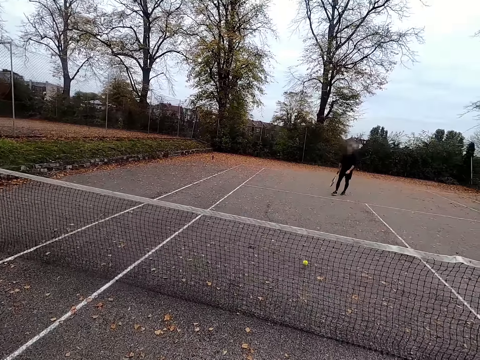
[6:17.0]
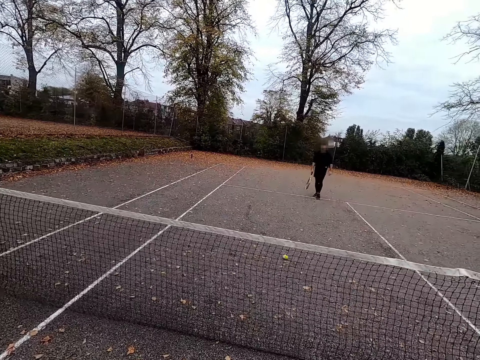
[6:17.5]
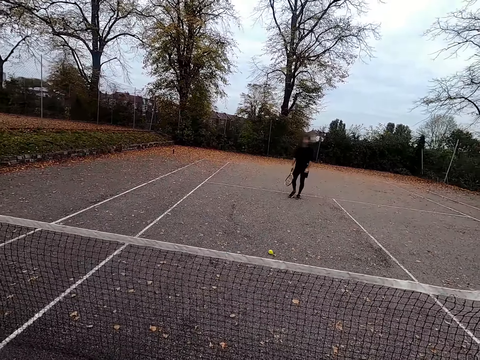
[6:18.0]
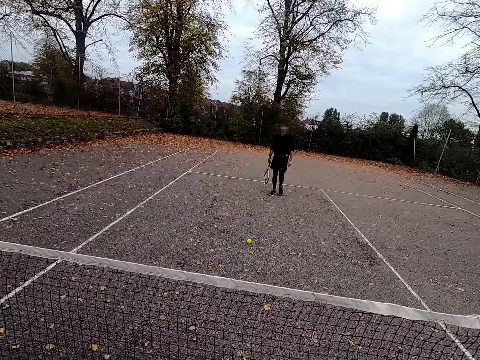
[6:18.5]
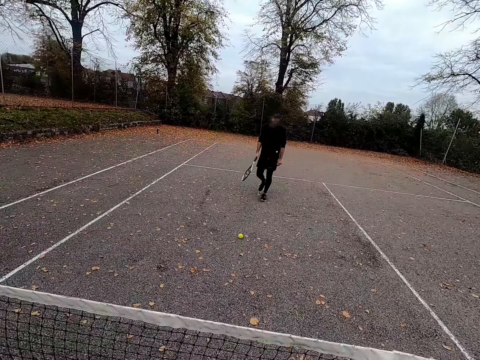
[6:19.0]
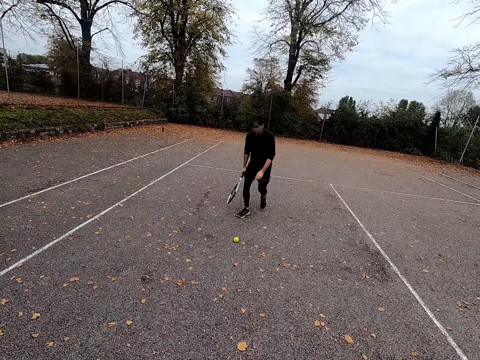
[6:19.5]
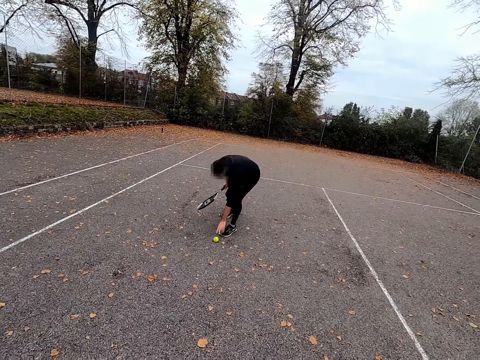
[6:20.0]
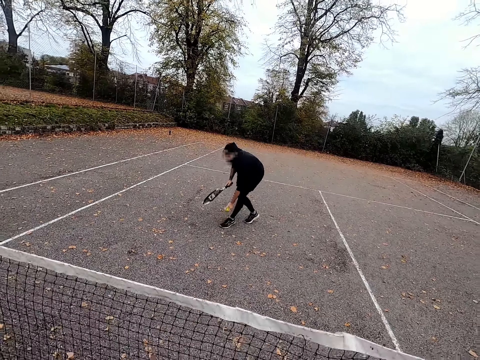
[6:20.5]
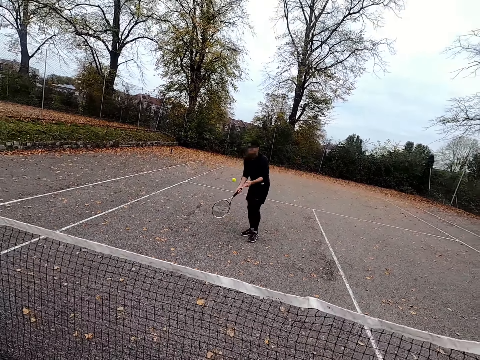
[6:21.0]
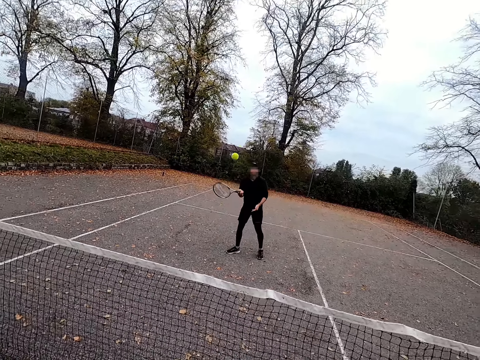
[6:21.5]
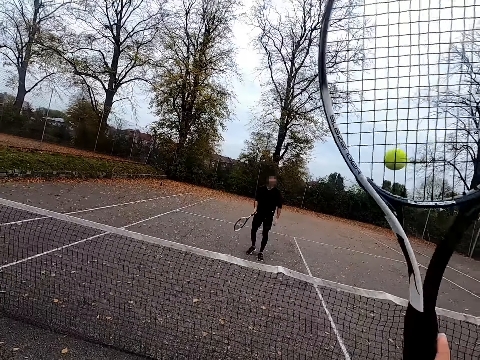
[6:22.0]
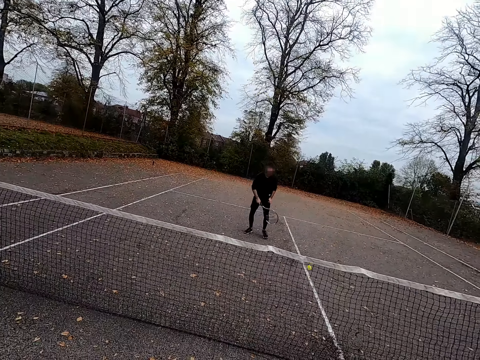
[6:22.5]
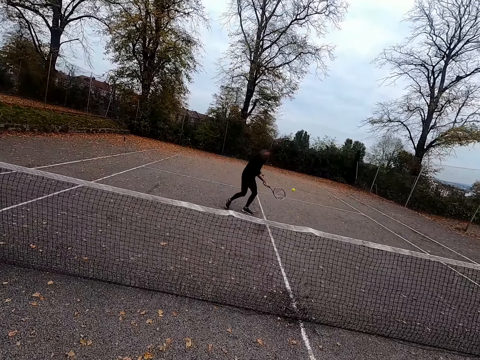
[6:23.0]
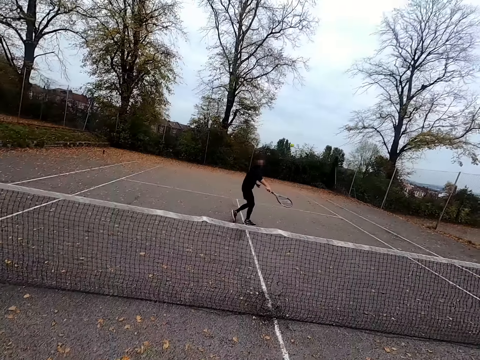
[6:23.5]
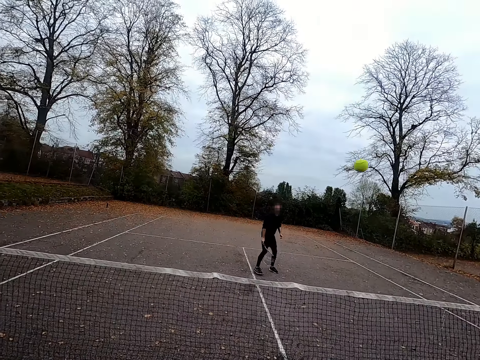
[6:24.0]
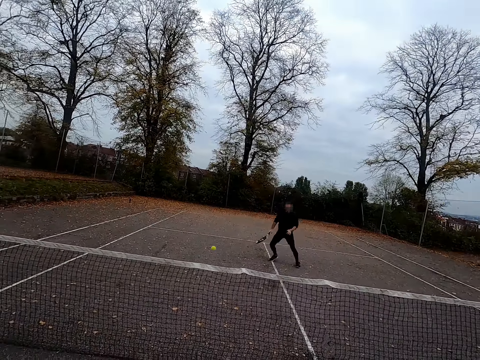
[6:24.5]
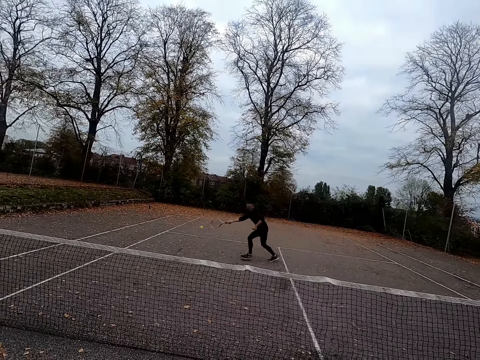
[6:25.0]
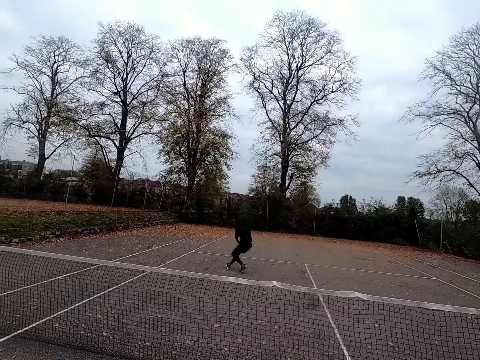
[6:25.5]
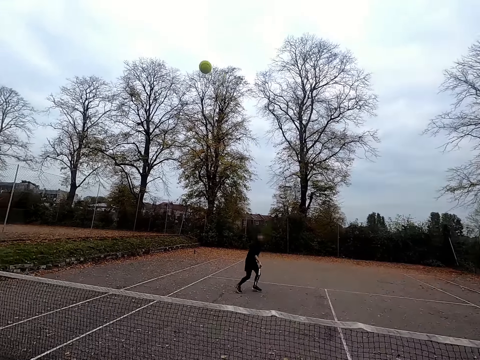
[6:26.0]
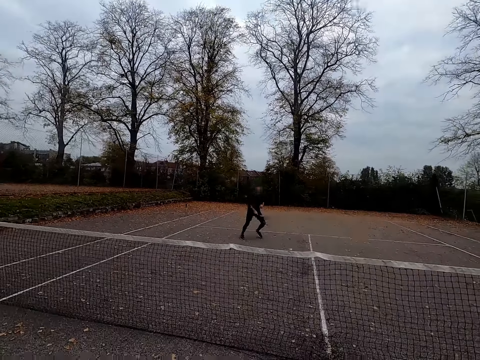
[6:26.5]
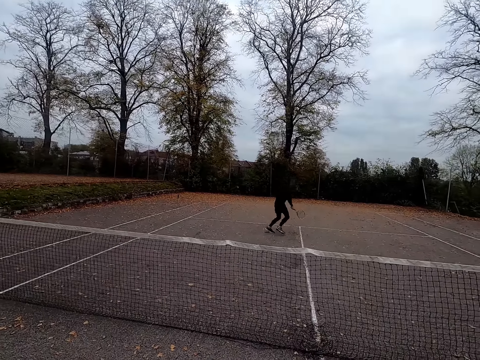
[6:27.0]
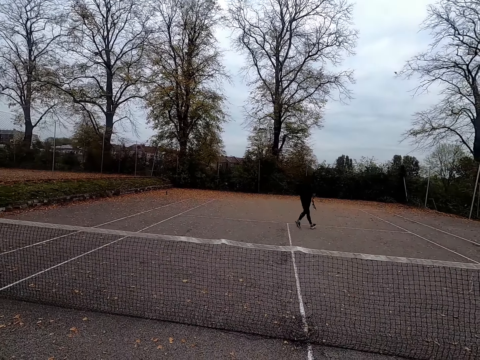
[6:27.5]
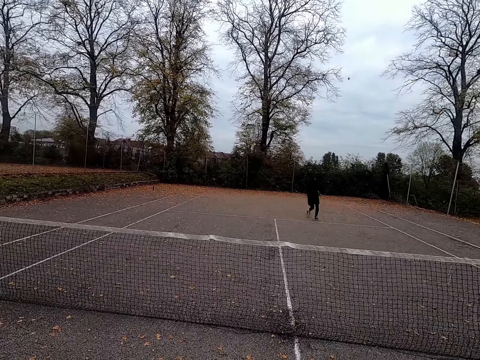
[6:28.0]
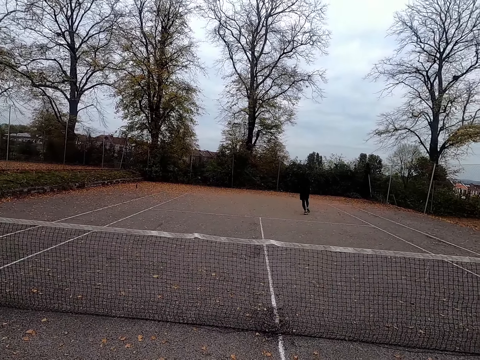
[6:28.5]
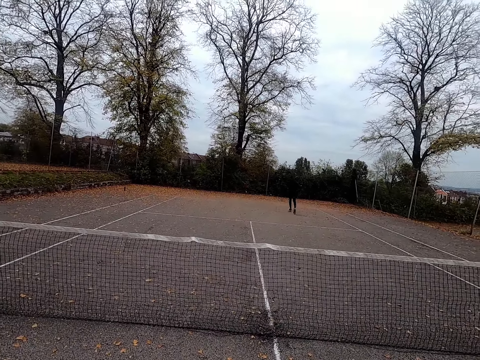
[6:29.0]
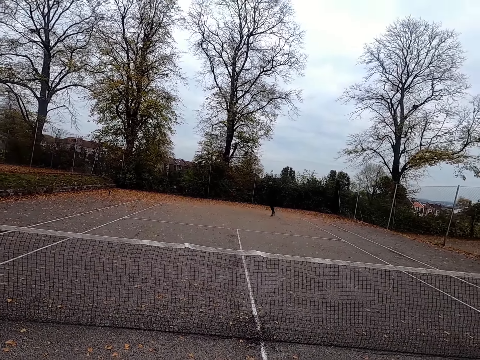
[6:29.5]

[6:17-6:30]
A man walks around and picks up a ball. The man throws the ball with the tennis bat. The camera wearer throws the ball with the tennis bat. The man throws the ball with the tennis bat. The camera wearer throws the ball with the tennis bat. The man runs around and throws the ball with the tennis bat. The camera wearer throws the ball with the tennis bat.

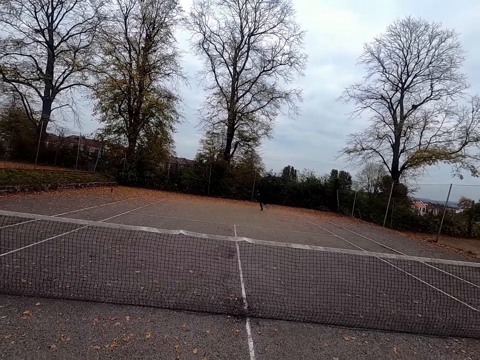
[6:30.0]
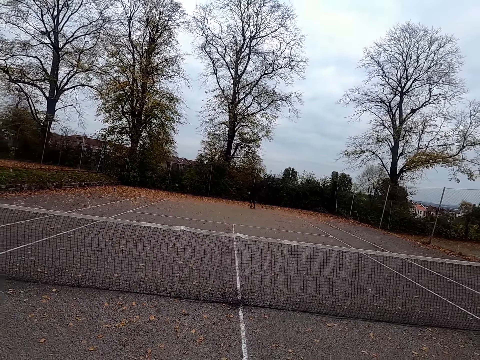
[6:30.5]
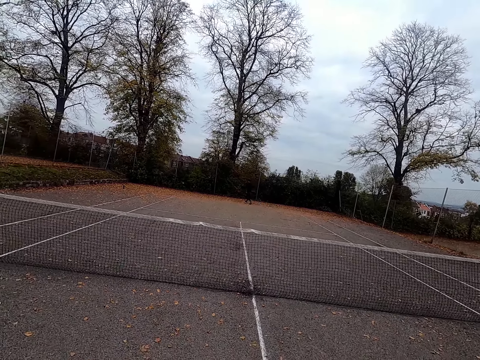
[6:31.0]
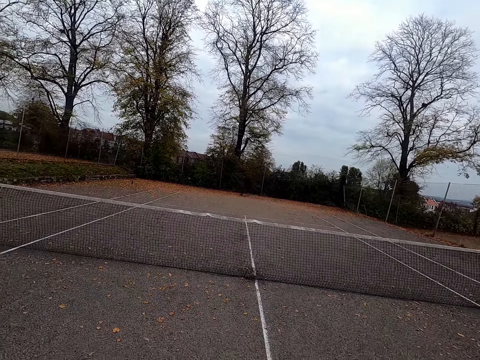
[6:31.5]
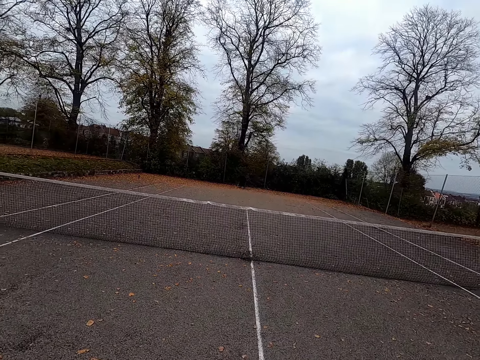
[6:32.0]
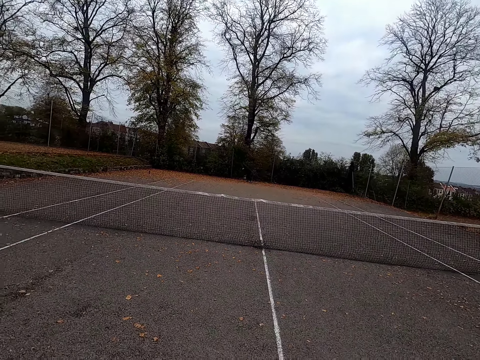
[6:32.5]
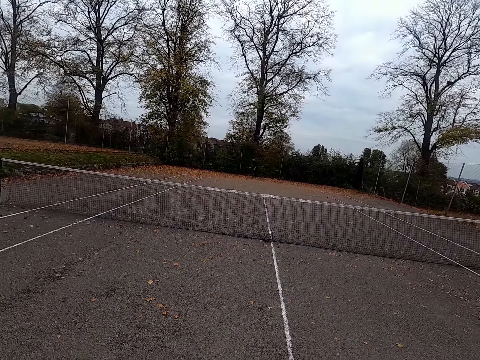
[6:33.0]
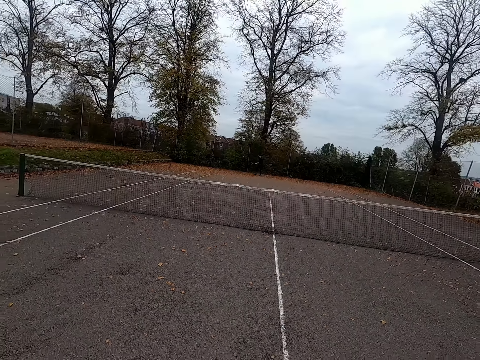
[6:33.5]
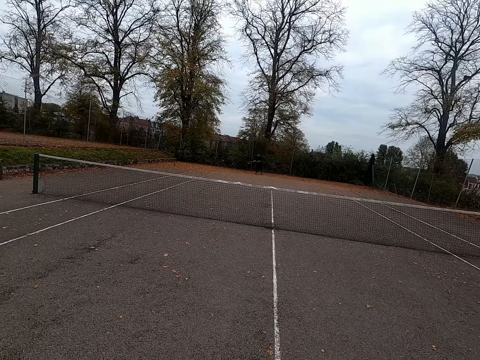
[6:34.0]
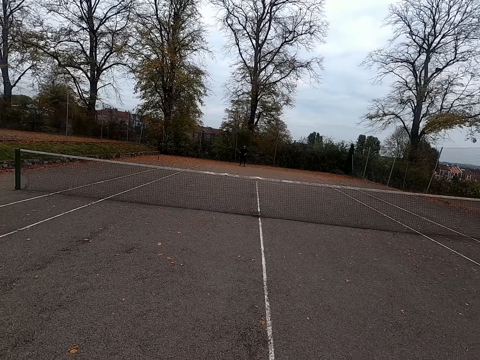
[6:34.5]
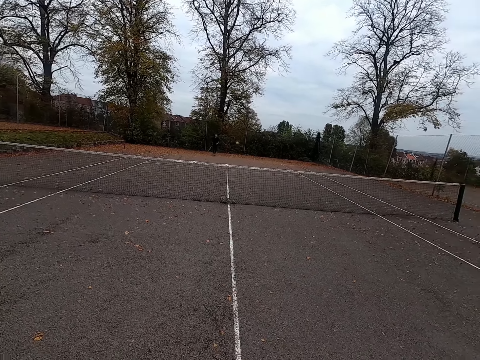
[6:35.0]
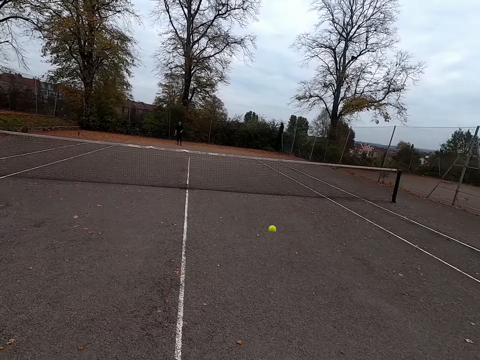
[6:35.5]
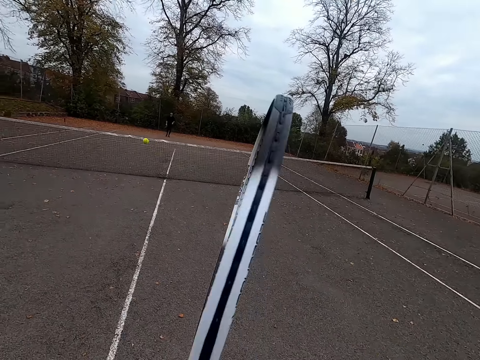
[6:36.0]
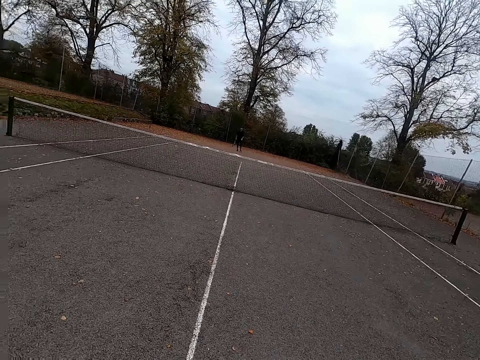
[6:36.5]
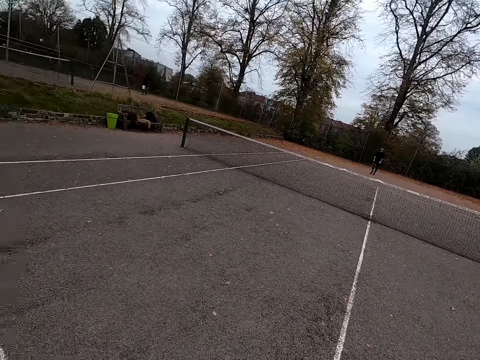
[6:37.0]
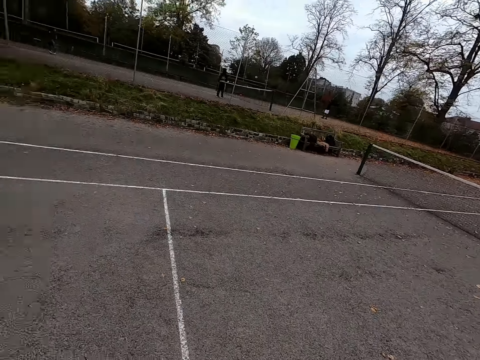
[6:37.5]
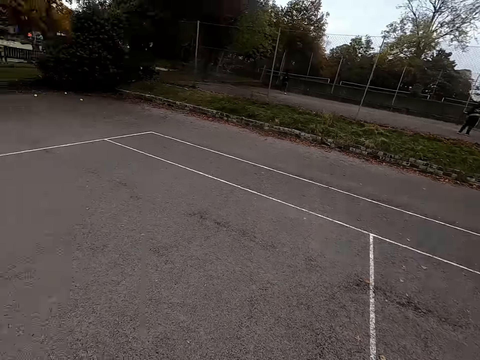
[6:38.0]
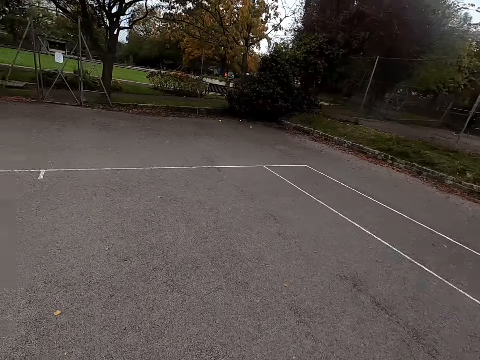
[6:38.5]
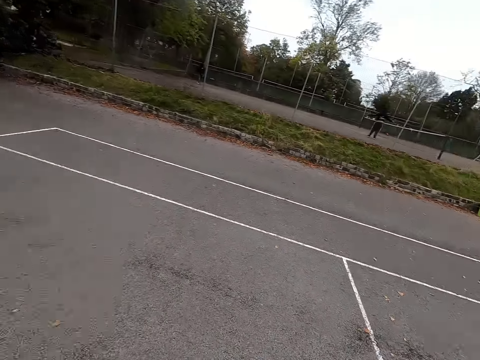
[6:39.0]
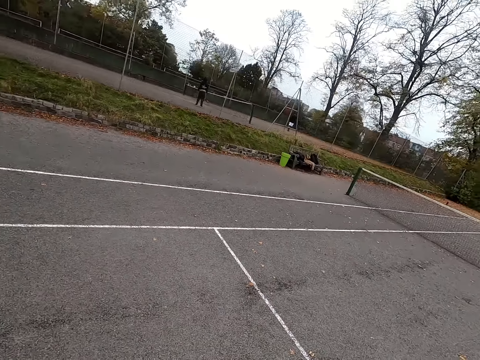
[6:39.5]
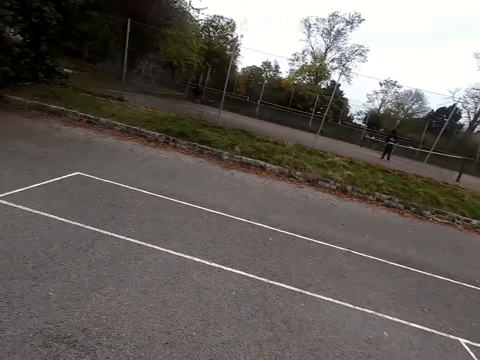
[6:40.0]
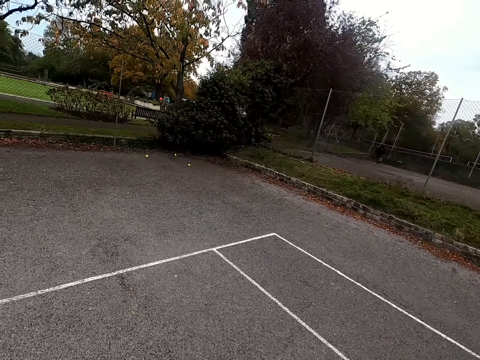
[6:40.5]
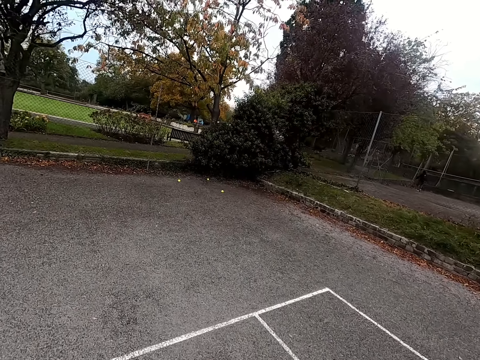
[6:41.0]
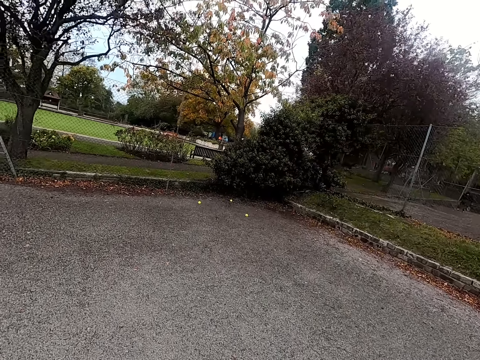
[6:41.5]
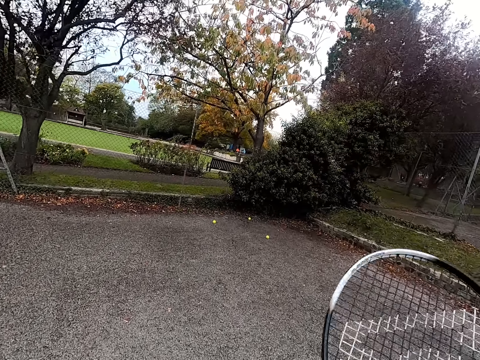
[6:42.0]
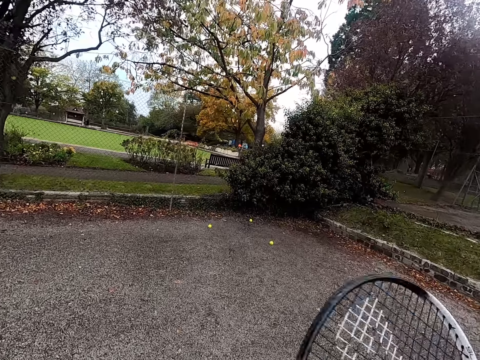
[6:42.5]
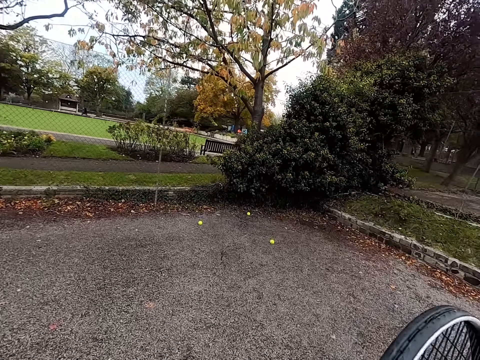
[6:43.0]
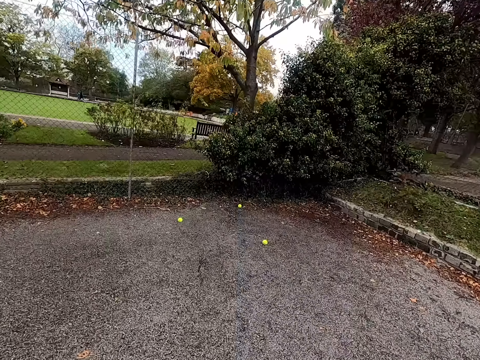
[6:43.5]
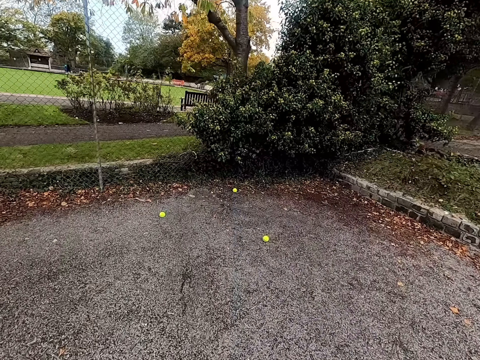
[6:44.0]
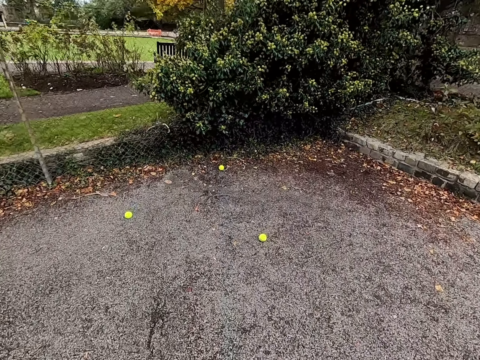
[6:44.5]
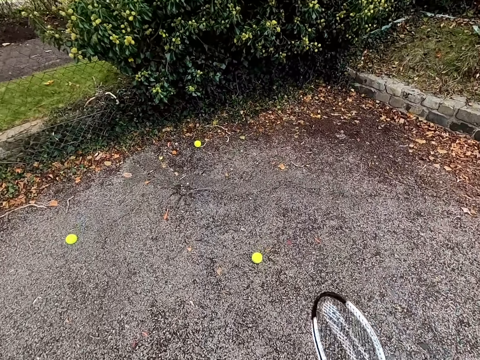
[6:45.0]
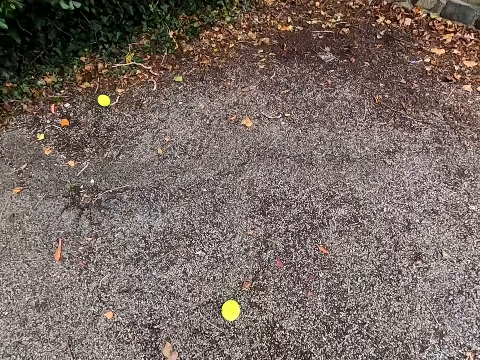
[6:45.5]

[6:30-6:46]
The camera wearer walks around. A man walks around. The man throws the ball with the tennis bat. The camera wearer swings a long tennis racket and throws the ball with the tennis bat. They walk around. The man throws the ball with the tennis bat. The camera wearer walks around and twists the racket.
